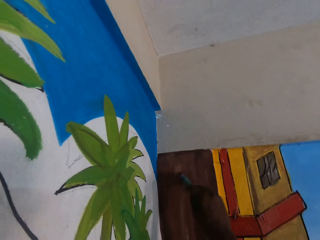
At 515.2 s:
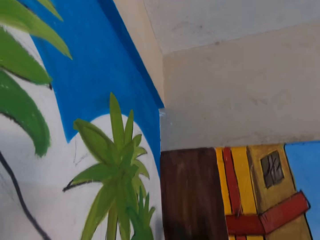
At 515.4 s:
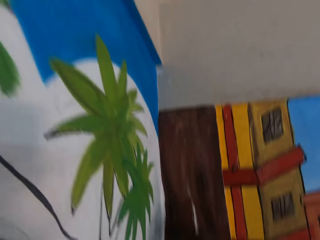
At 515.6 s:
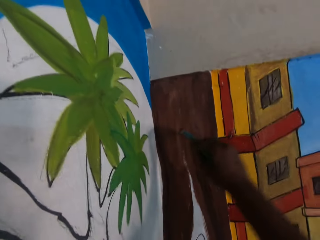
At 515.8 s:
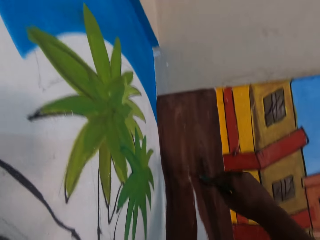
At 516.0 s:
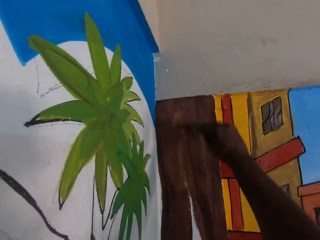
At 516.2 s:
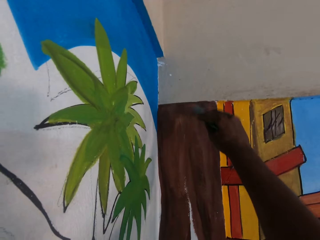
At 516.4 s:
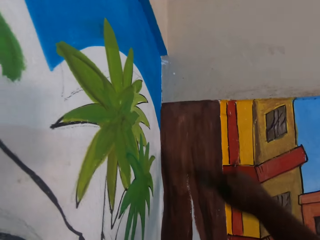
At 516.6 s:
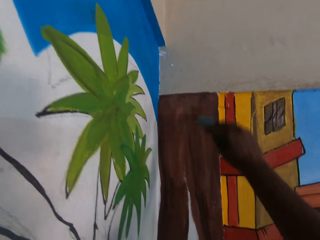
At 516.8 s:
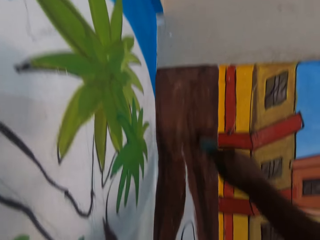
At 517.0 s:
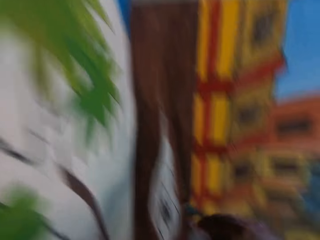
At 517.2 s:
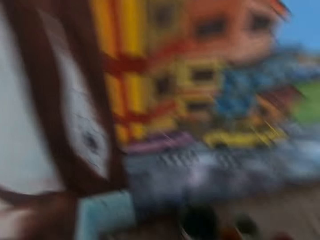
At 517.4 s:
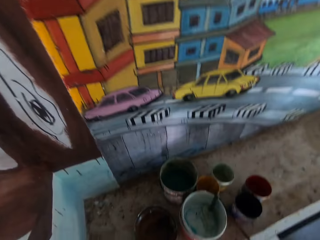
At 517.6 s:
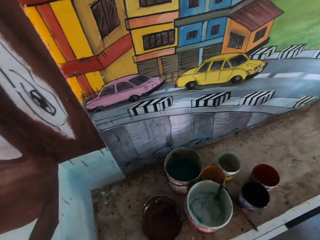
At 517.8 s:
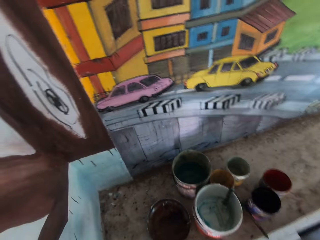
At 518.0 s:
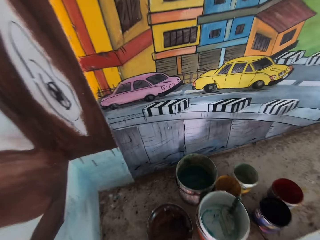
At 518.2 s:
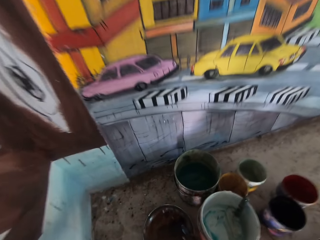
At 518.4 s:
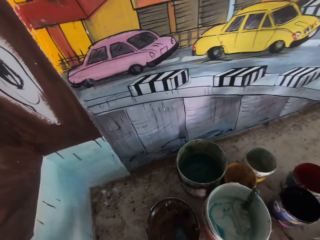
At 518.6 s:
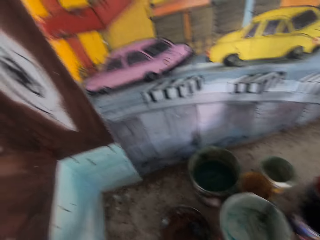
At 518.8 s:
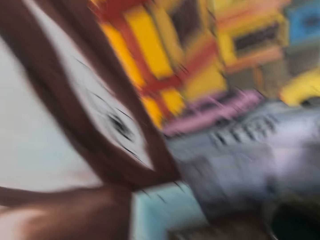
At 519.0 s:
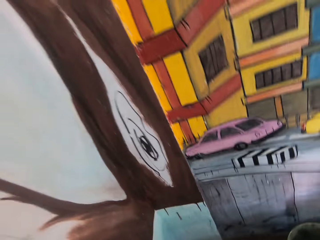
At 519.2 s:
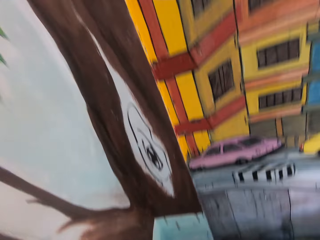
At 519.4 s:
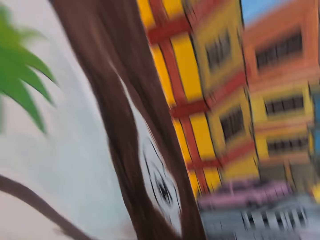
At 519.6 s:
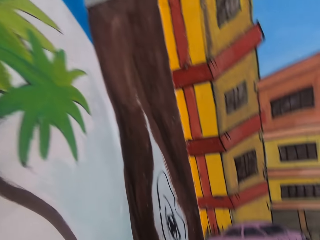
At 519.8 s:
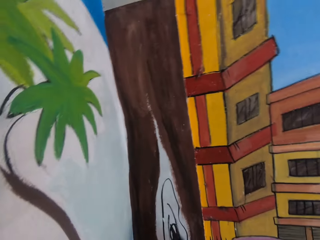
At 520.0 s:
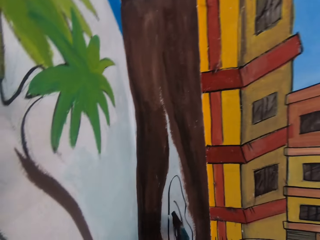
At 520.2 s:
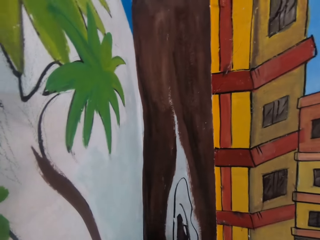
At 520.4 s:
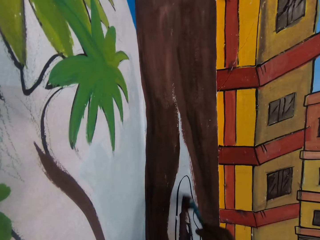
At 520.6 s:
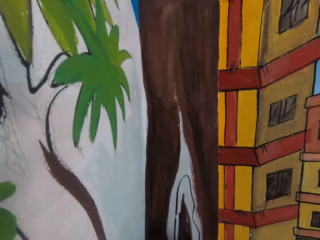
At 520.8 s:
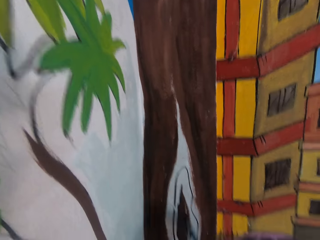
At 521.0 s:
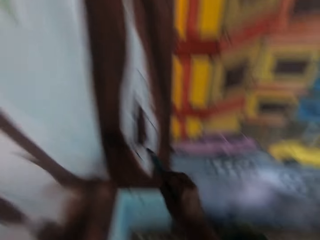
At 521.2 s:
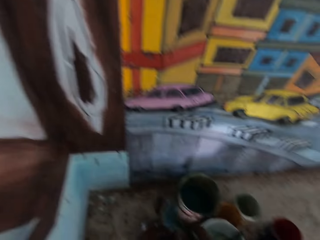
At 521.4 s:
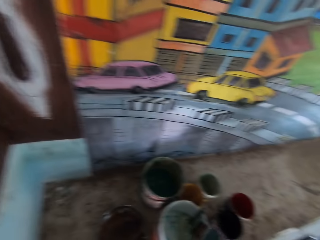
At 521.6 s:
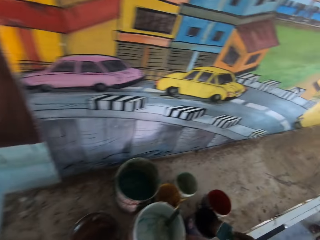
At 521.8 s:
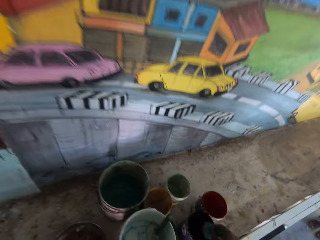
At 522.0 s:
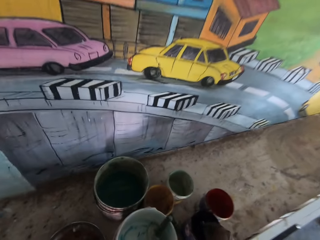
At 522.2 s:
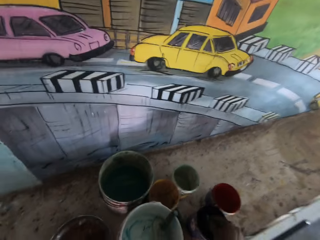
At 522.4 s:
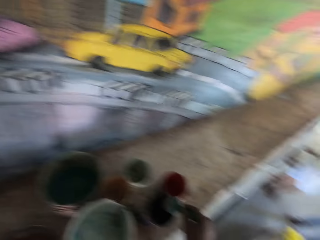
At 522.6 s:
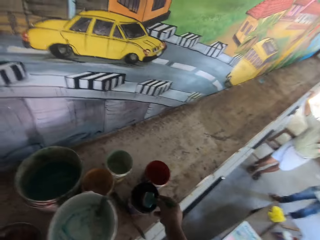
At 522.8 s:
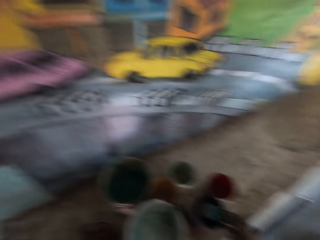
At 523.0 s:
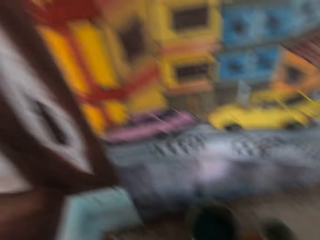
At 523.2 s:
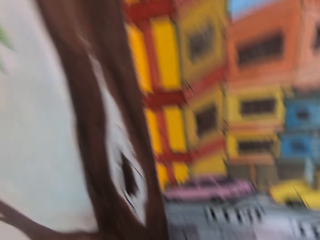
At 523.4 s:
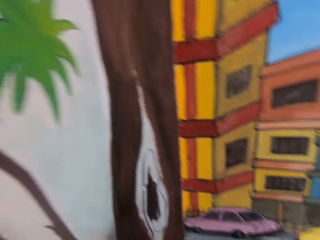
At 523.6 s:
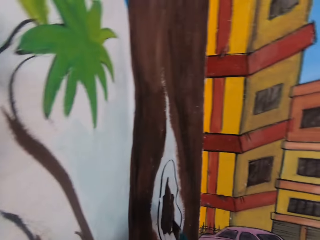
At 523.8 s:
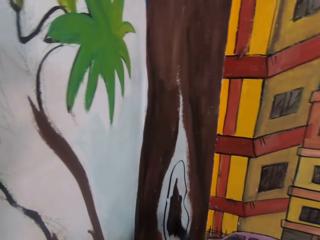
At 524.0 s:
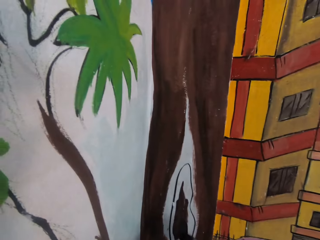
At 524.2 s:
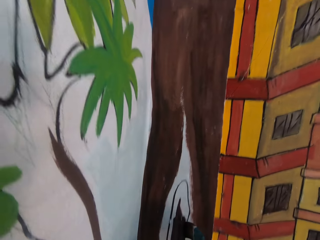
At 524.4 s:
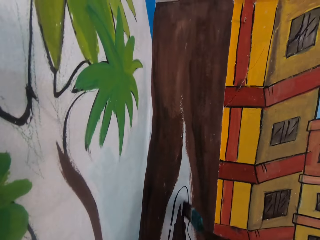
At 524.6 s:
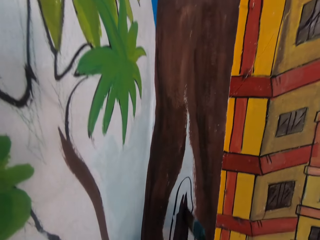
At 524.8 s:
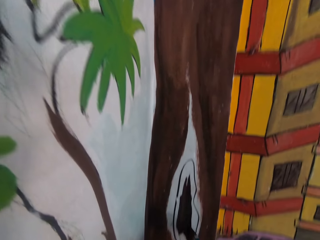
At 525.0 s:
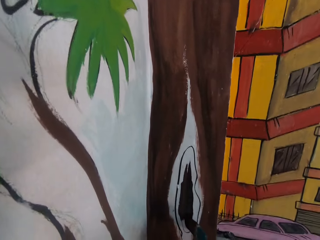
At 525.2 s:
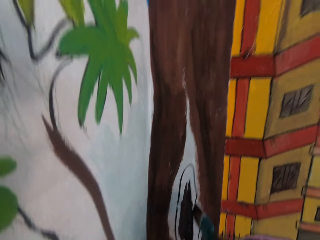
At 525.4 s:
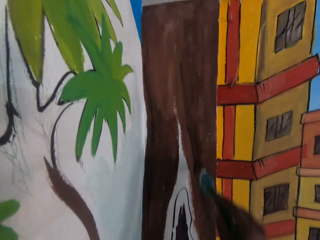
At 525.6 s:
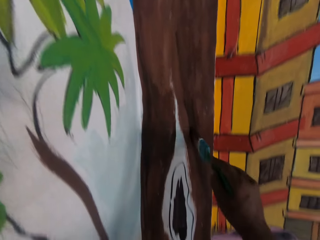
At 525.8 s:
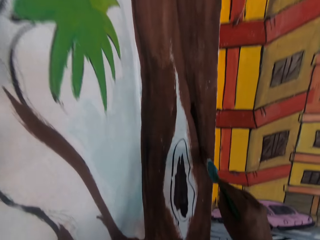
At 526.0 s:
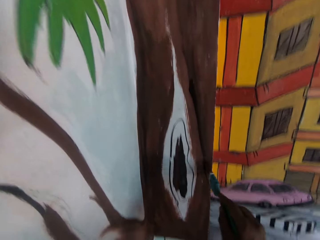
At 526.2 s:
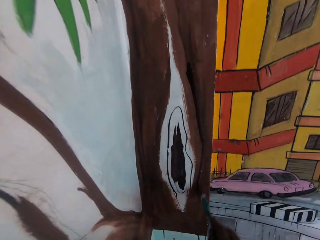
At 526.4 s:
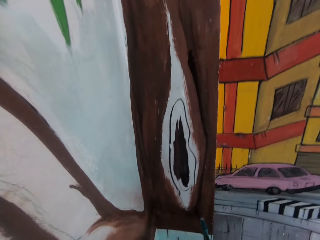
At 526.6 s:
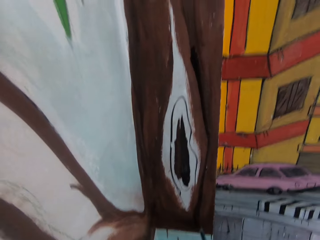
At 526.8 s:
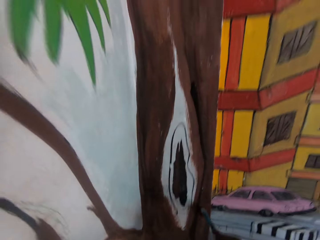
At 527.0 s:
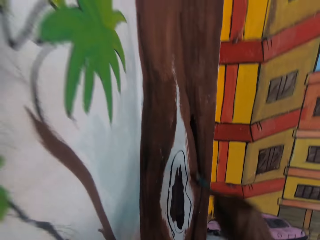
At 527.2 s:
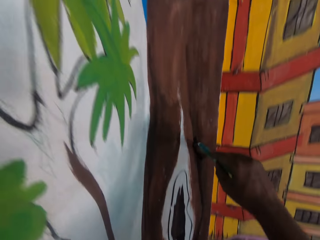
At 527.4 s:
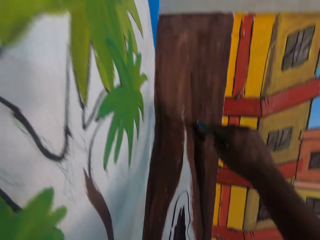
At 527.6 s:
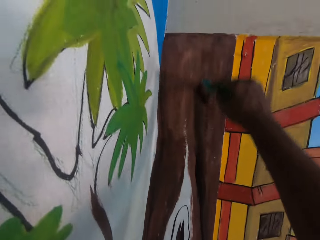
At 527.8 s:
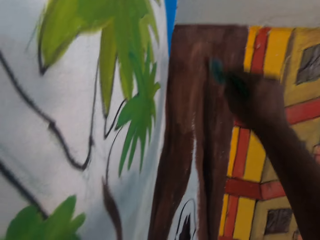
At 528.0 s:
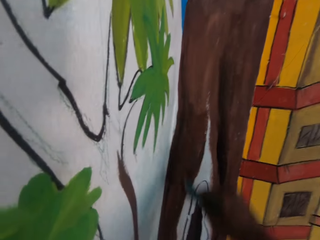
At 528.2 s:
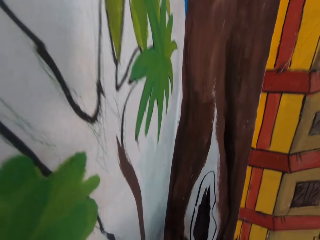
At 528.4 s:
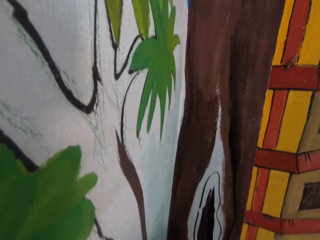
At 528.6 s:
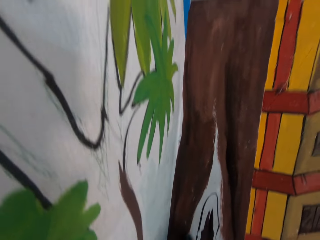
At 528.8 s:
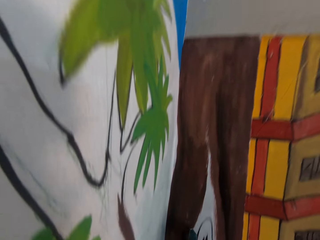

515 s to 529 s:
The camera wearer dips the paintbrush in brown paint in a bucket on the table. They paint an image on a wall using the paintbrush. They dip the paintbrush in brown paint in the bucket on the table. They paint an image on the wall using the paintbrush.

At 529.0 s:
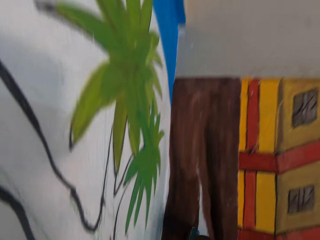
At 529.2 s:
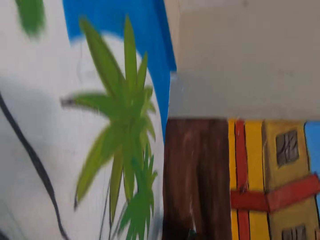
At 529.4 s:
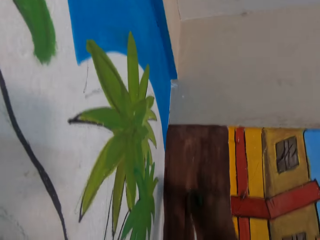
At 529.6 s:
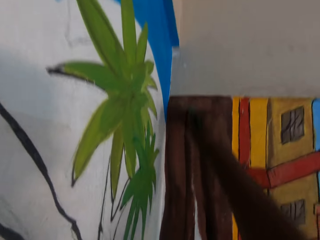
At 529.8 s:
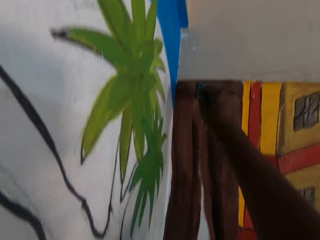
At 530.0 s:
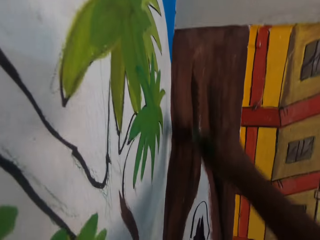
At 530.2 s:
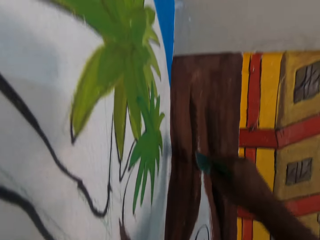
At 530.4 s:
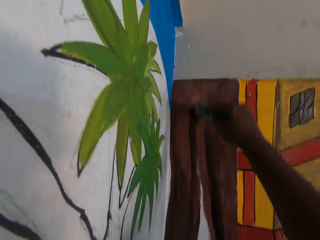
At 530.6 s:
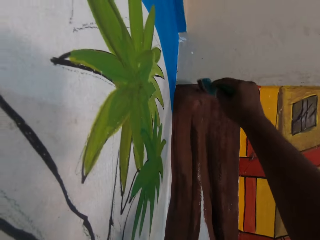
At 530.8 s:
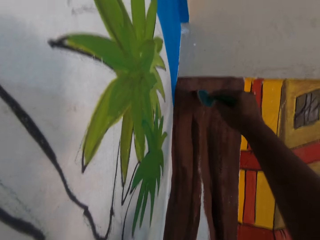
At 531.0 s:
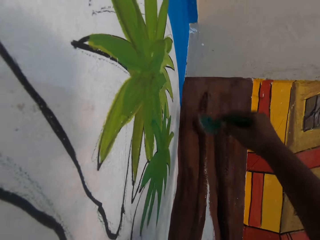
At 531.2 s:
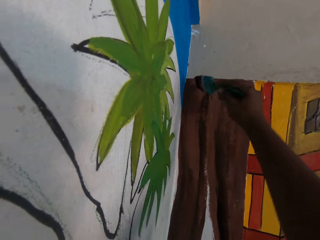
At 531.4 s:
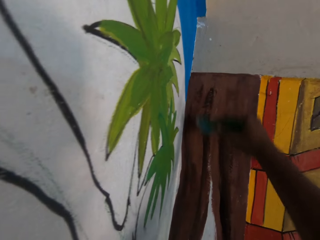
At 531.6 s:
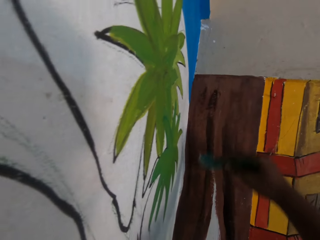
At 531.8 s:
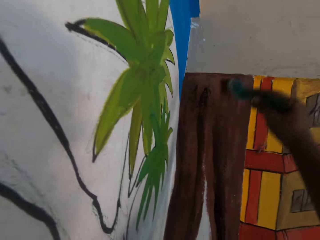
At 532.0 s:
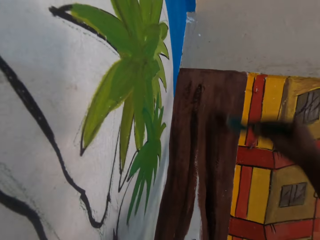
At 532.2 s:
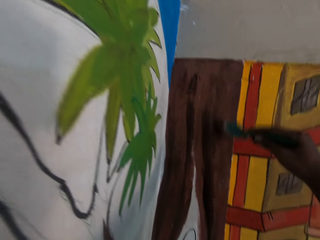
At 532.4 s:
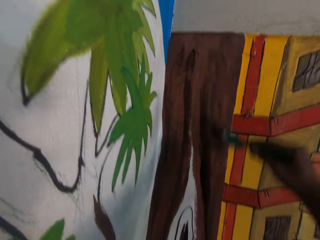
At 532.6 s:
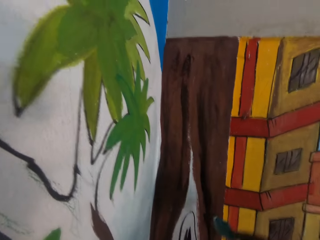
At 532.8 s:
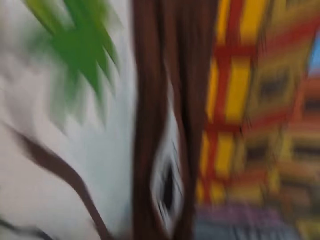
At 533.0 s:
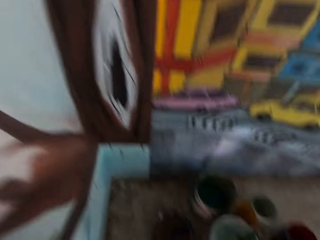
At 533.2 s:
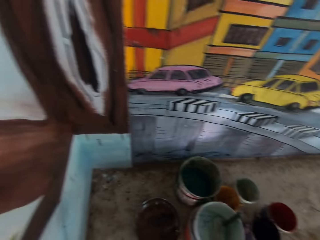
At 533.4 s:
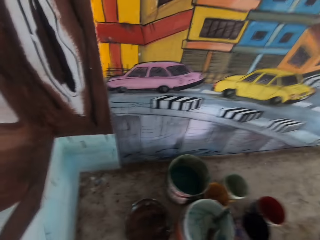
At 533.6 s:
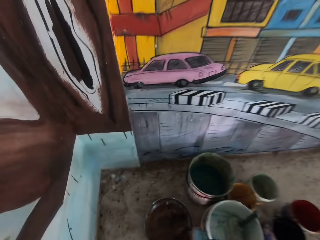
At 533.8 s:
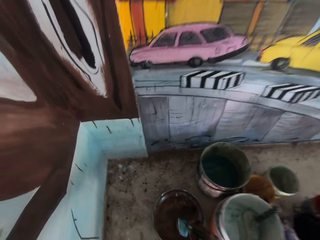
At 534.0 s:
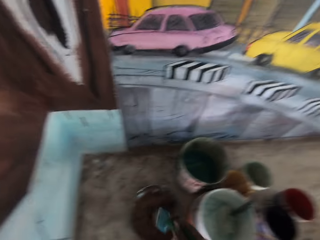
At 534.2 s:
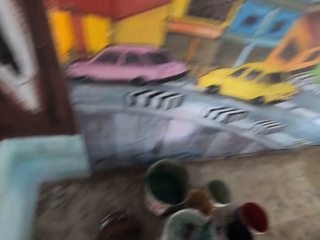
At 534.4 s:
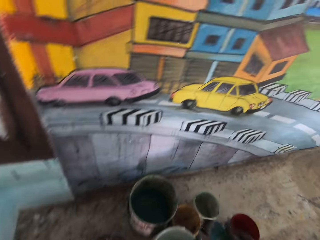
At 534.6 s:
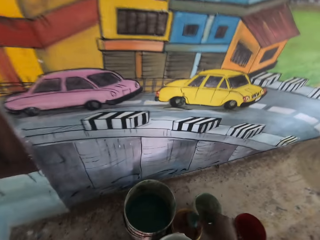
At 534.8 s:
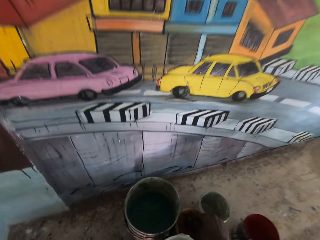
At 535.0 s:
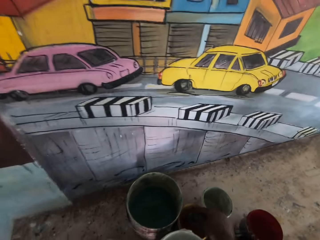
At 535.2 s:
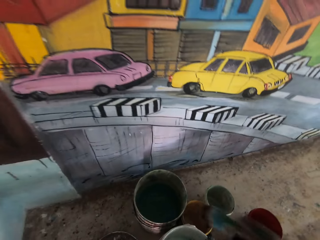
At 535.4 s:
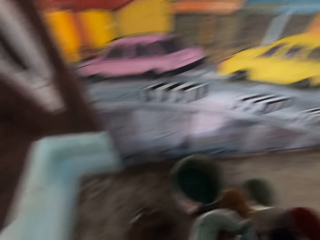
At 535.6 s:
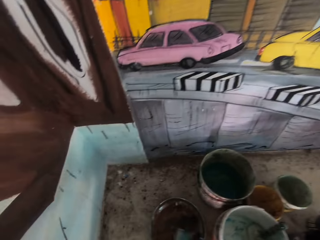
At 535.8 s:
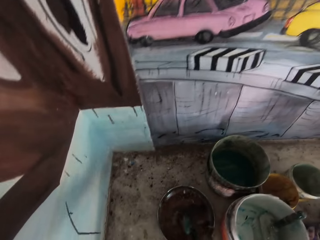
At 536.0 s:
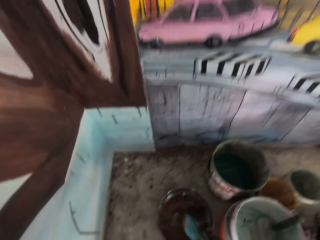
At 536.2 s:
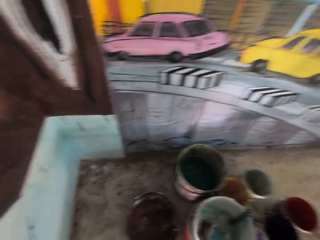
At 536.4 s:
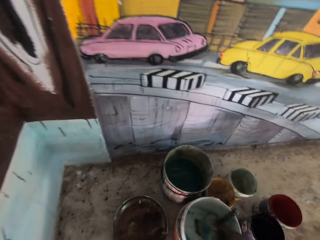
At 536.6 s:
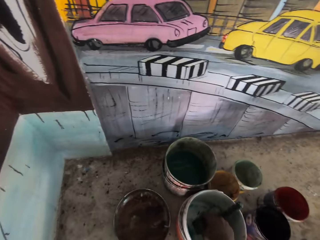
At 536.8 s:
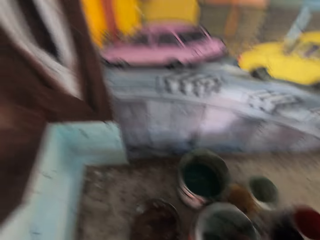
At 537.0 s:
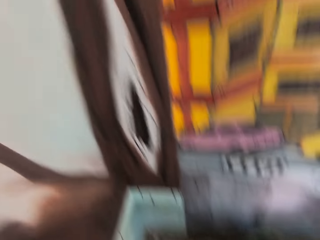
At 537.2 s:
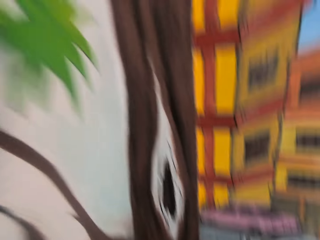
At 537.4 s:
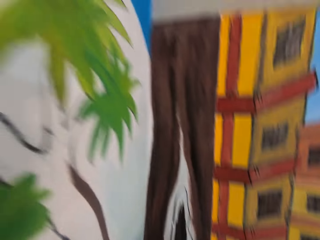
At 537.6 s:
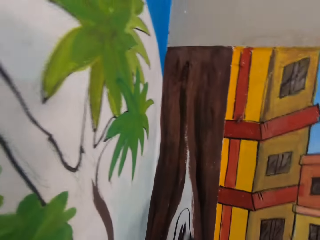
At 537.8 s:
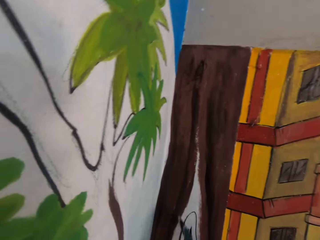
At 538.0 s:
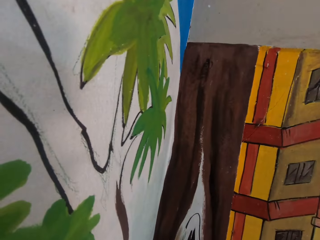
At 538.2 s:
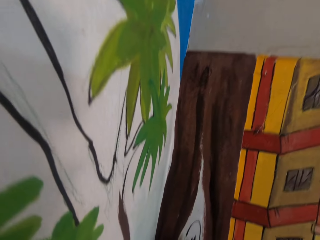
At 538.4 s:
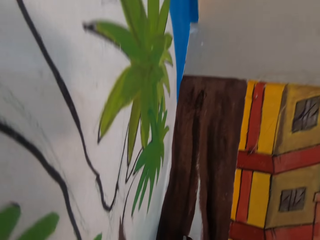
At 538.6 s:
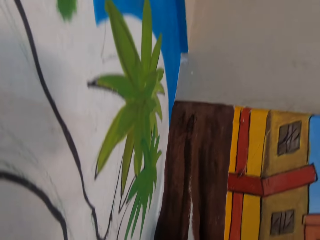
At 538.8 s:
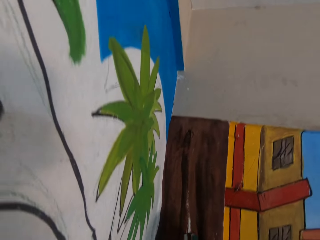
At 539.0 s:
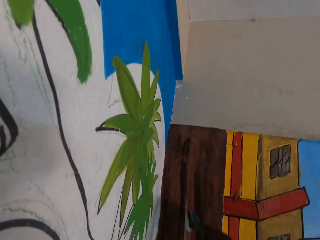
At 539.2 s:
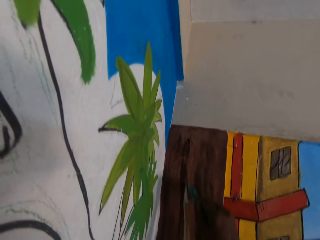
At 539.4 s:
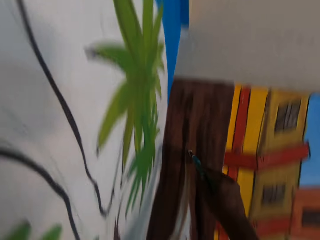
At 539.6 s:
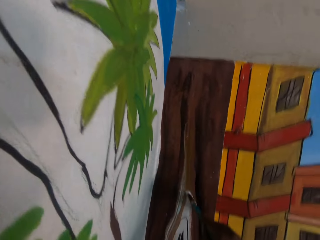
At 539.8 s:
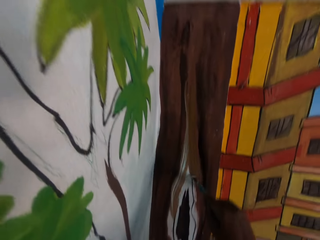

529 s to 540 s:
The camera wearer dips the paintbrush in brown paint in a bucket on the table. They dip the paintbrush in paint in the bucket. They dip the paintbrush in brown paint in the bucket. They dip the paintbrush in paint in the bucket. They dip the paintbrush in brown paint in the bucket. They dip the paintbrush in white paint in the bucket. They paint an image on a wall using the paintbrush.
